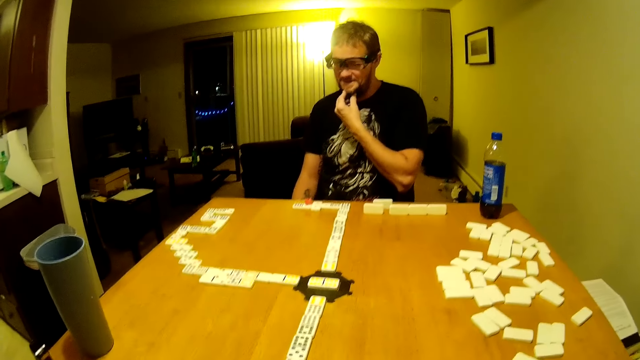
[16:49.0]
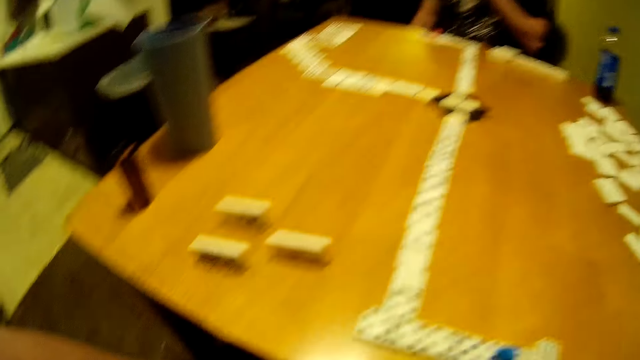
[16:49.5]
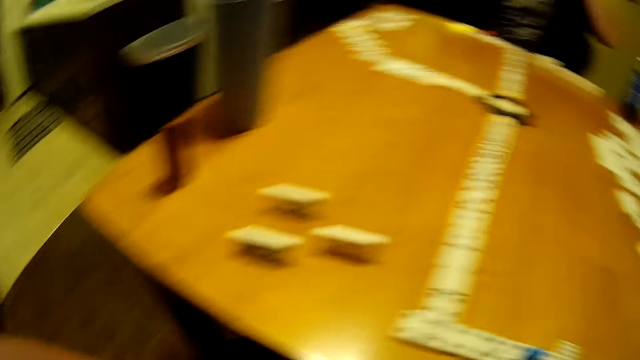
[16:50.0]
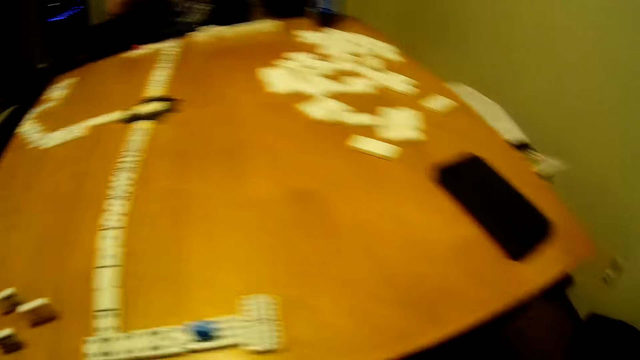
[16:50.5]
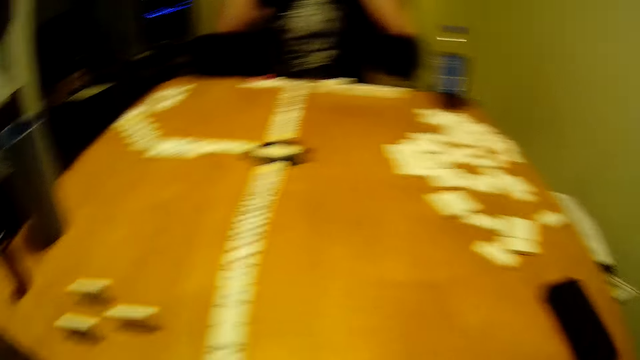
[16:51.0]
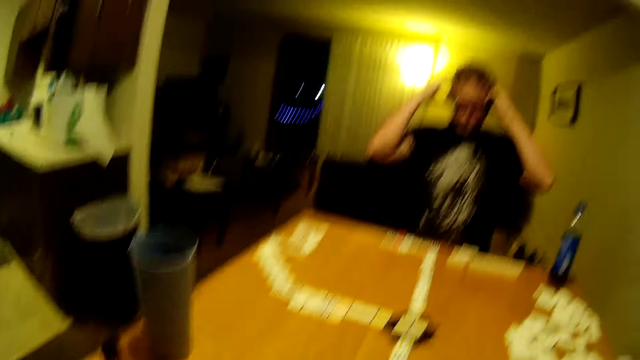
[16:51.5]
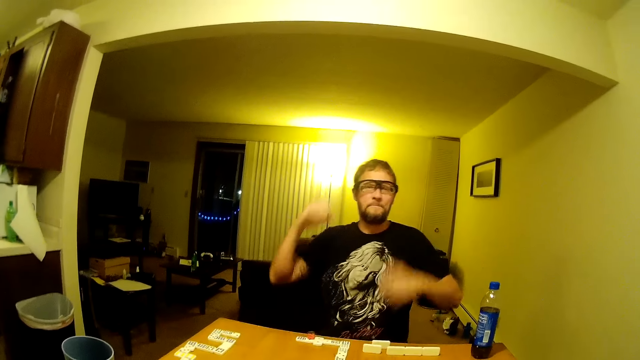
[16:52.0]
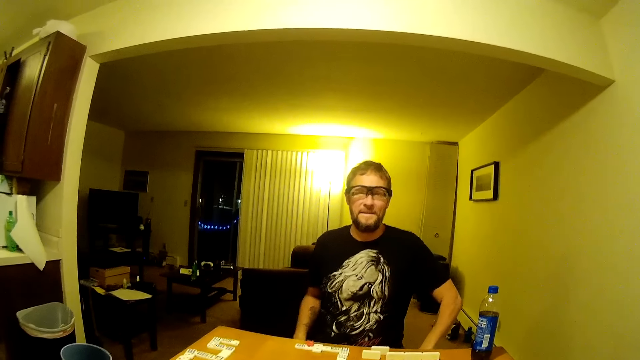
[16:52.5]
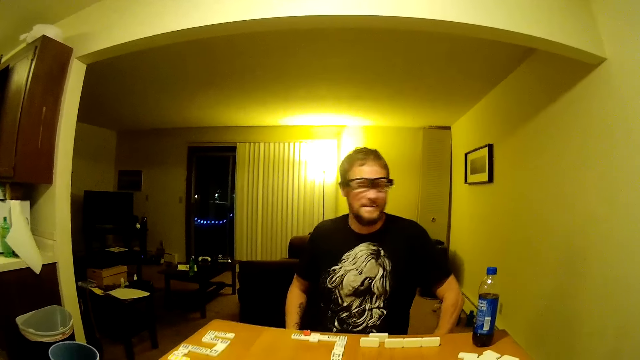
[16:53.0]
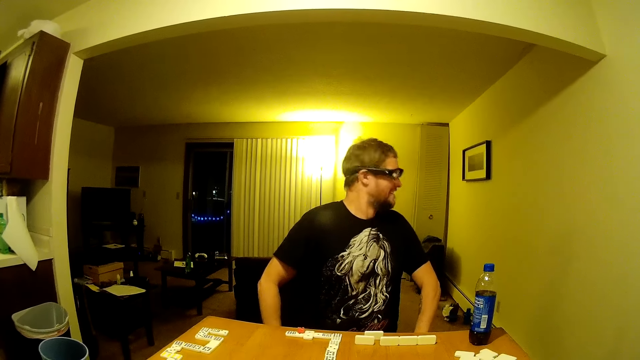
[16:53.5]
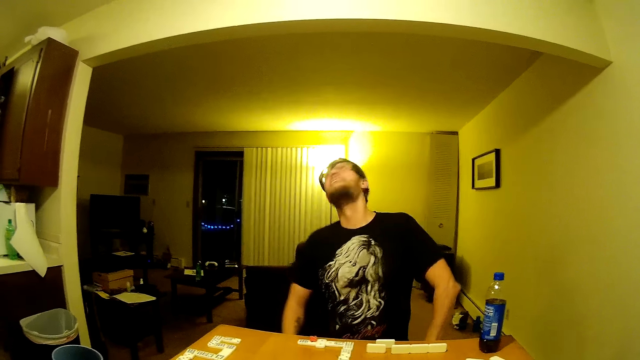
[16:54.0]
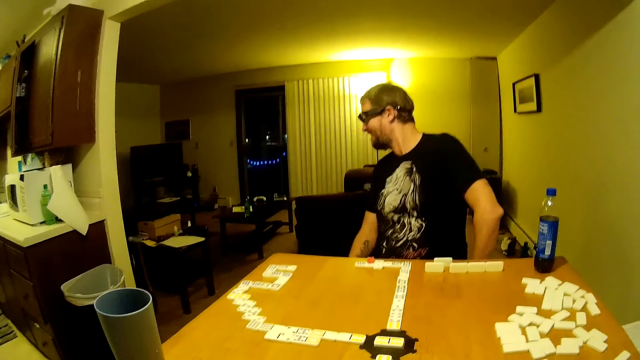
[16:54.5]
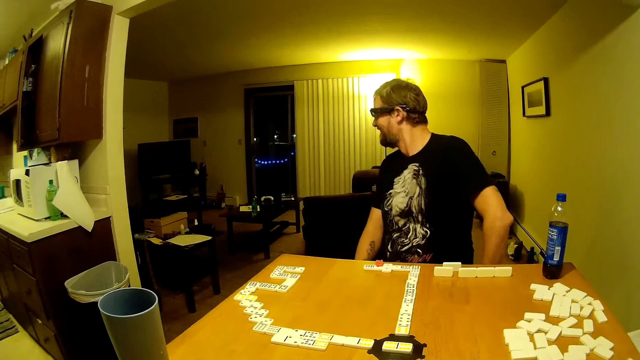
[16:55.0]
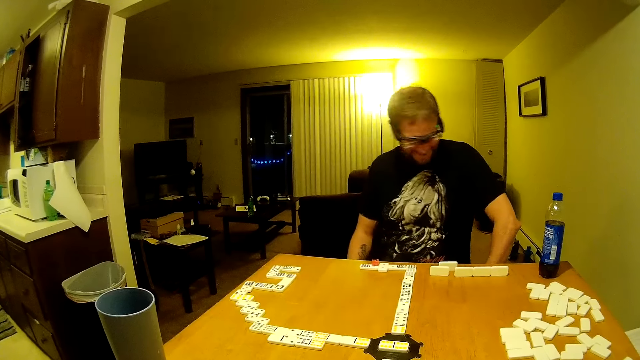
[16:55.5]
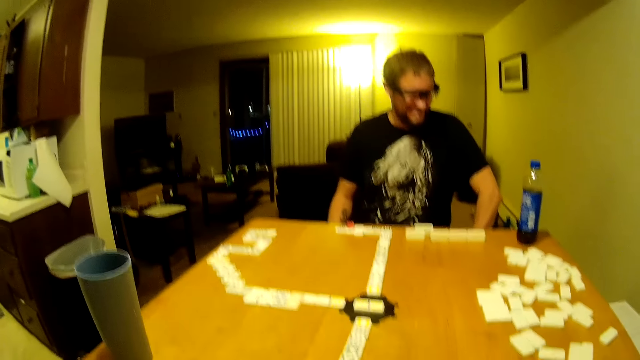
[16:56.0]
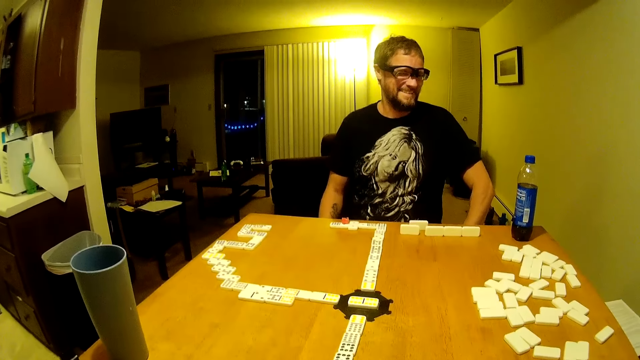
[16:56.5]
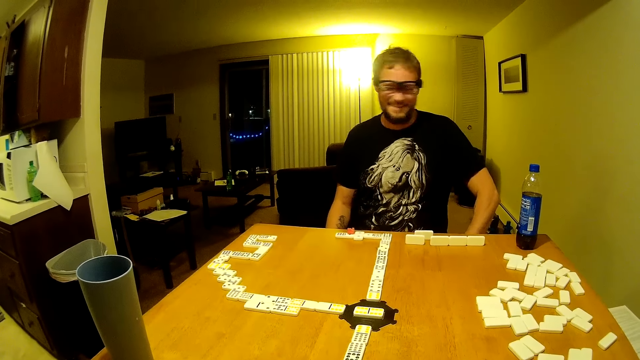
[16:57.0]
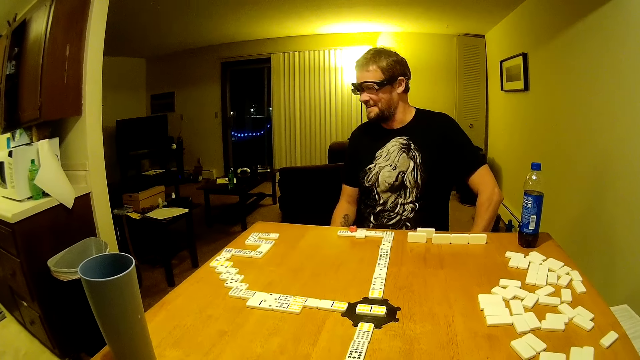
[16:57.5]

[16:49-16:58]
A man stretches his neck muscles. The man looks at the wall. The camera wearer swings the neck.

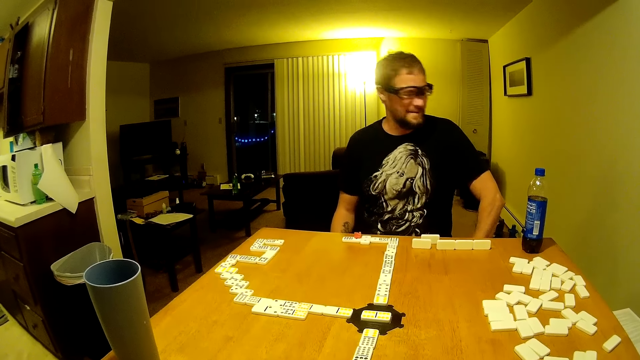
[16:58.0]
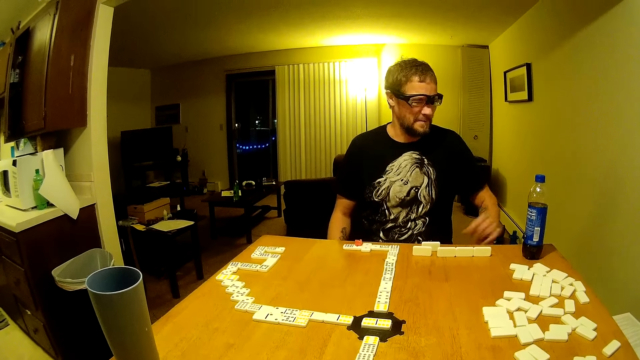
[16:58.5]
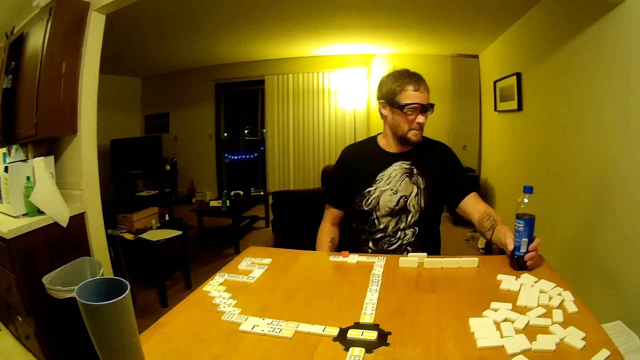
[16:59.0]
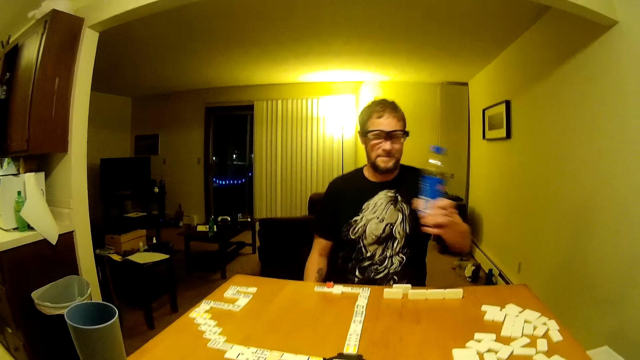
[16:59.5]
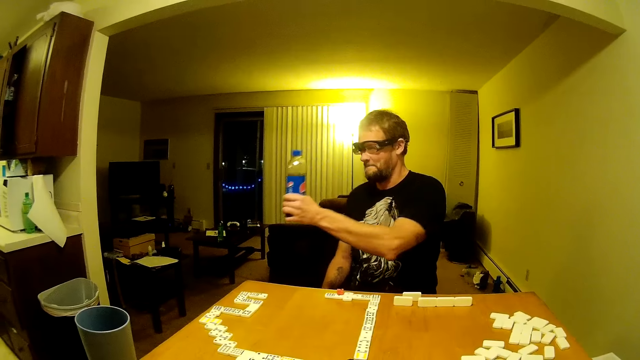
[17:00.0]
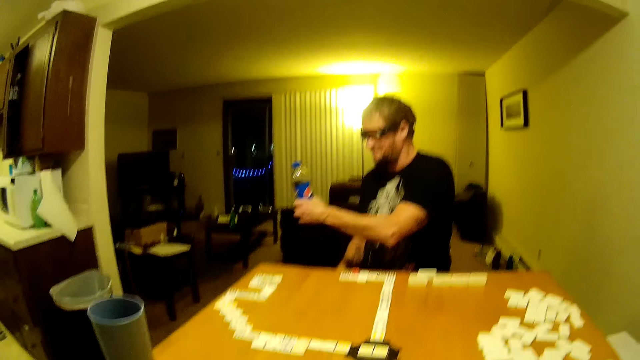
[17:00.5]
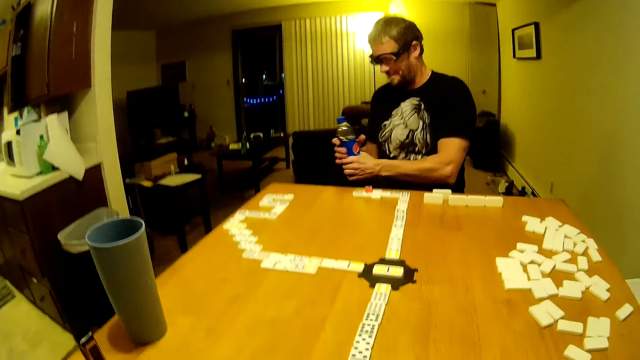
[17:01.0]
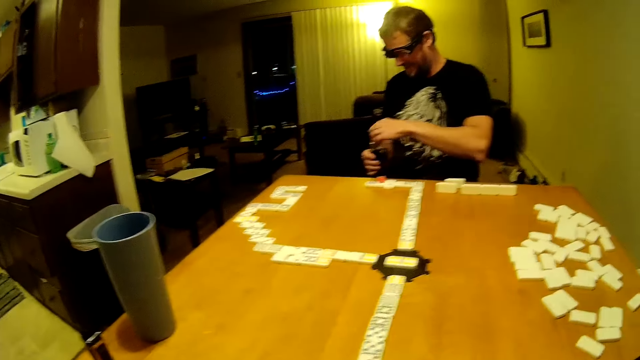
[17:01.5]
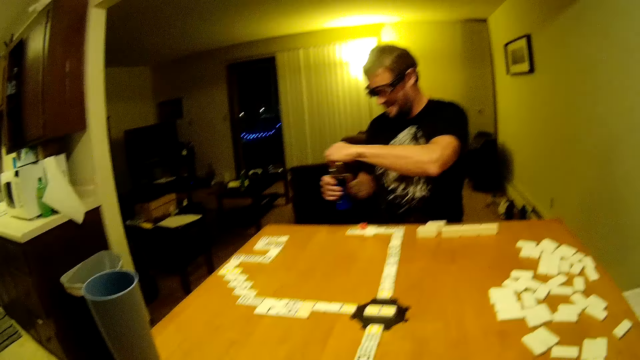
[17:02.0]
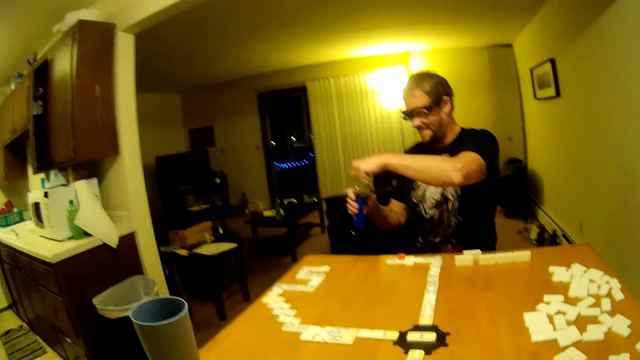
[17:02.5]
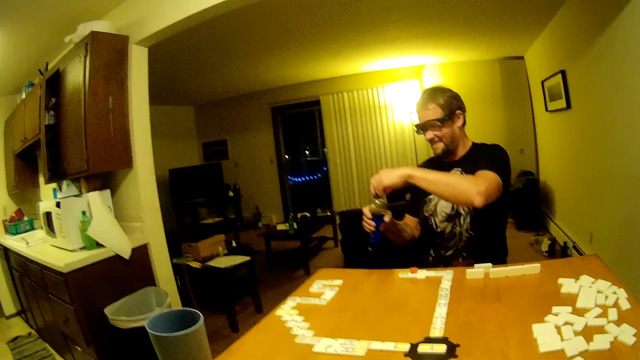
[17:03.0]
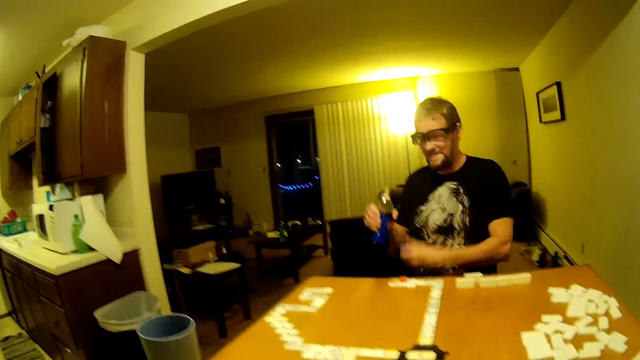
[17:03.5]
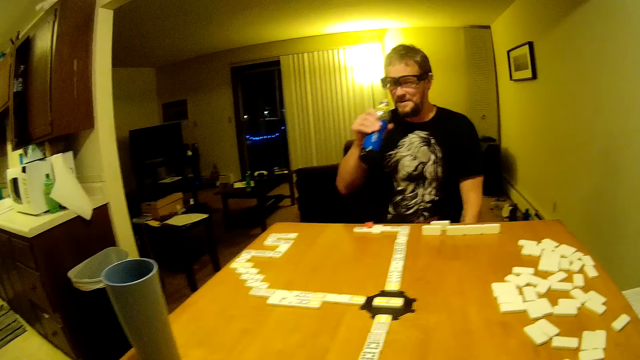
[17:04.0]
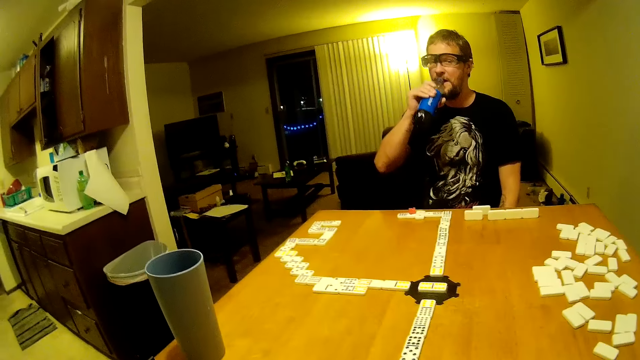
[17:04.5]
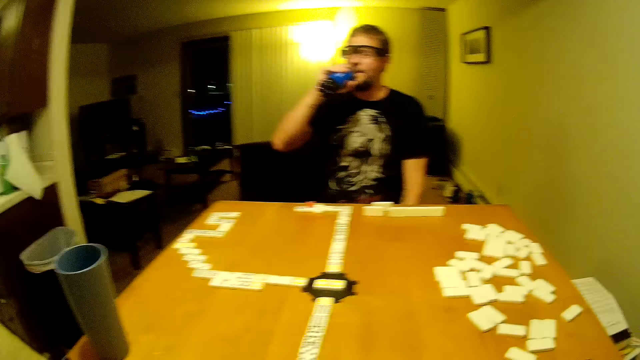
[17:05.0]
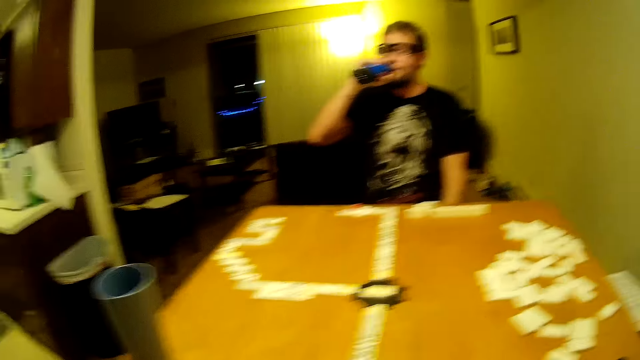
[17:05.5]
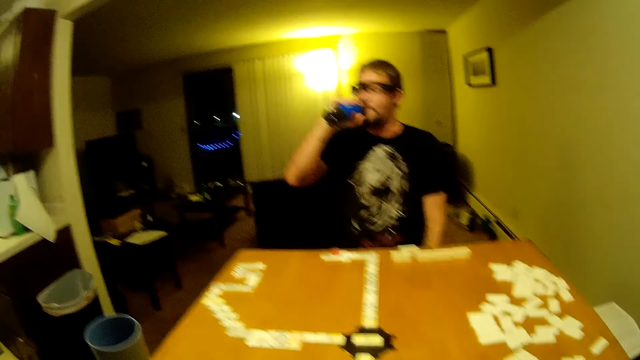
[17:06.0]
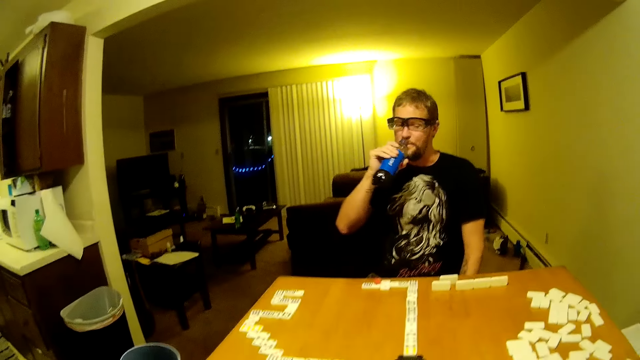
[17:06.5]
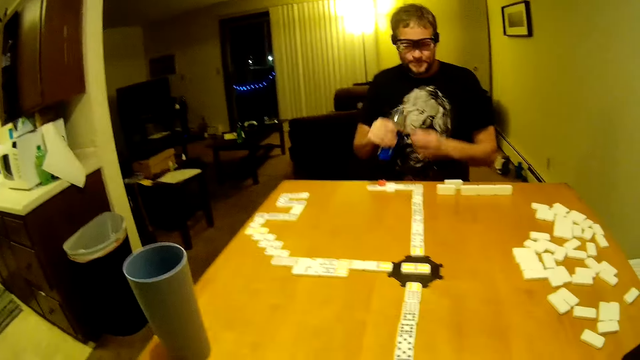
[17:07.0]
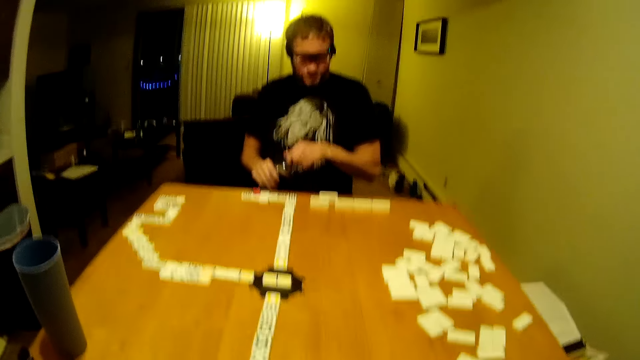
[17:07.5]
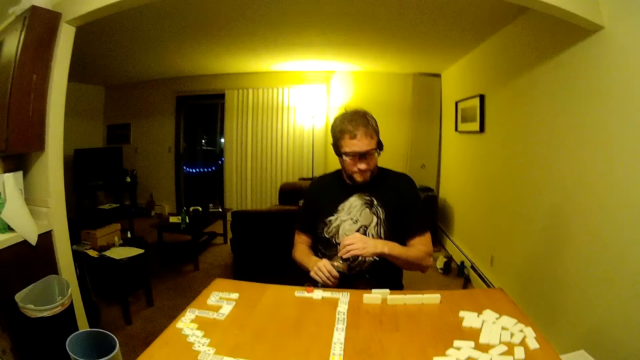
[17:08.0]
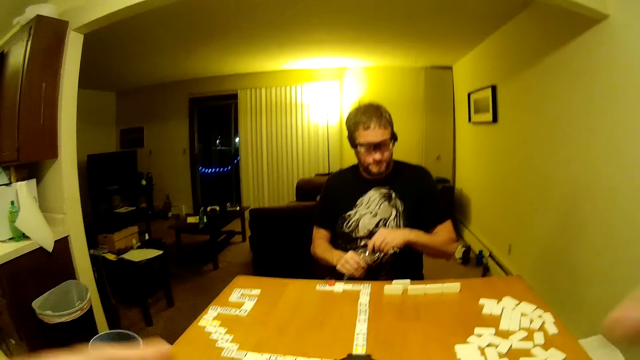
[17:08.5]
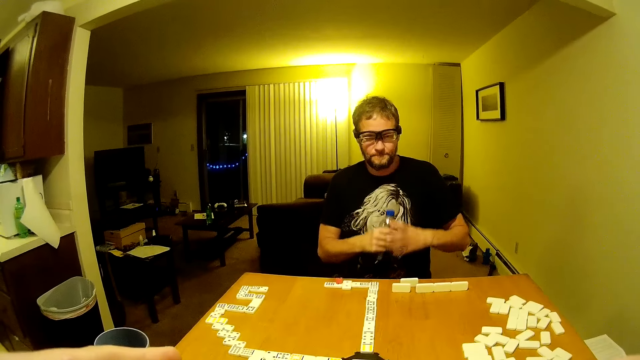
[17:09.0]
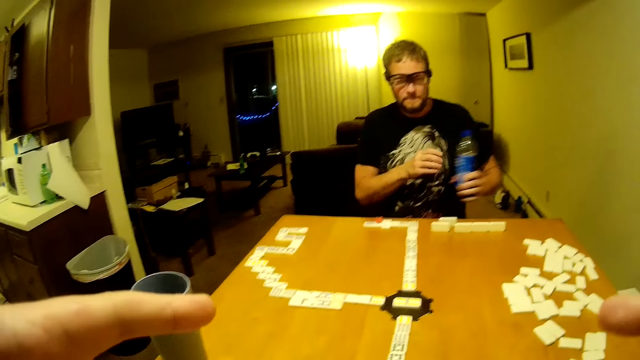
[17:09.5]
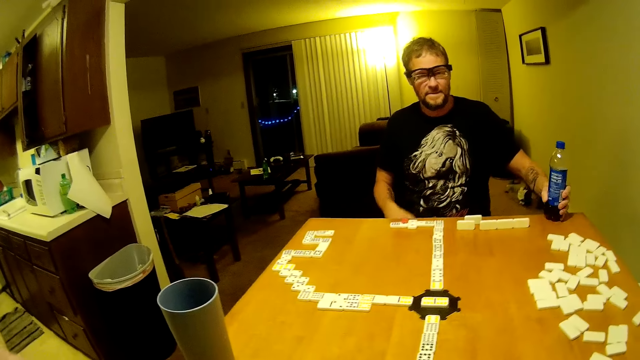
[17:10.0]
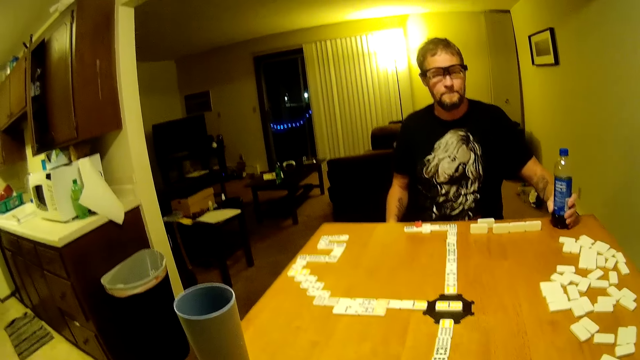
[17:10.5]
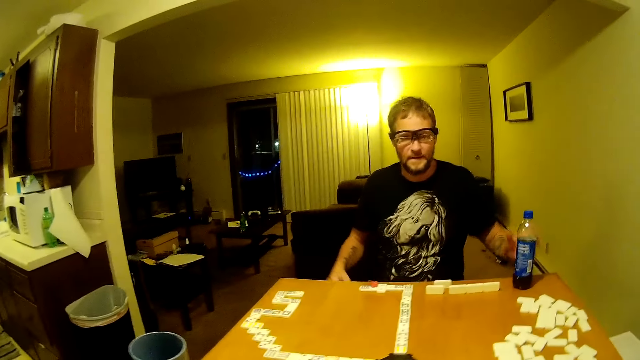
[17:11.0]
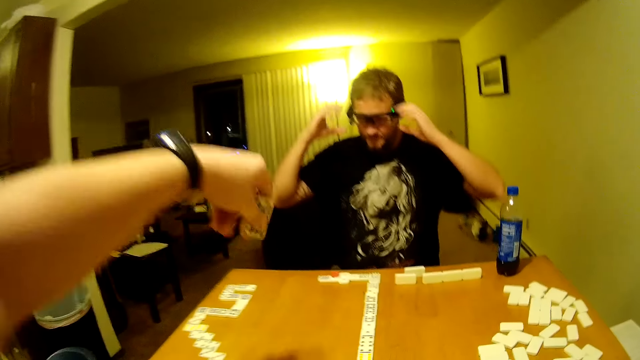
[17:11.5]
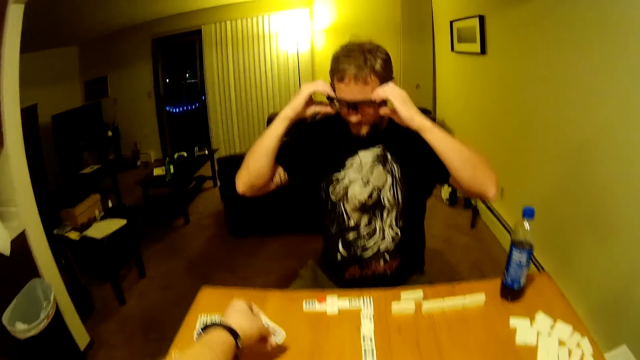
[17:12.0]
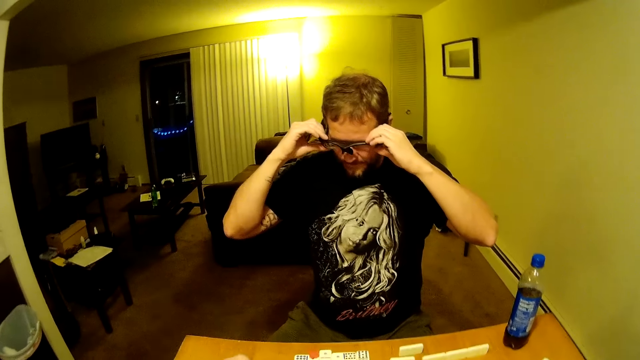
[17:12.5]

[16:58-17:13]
A man picks up a soda bottle from the table. The man looks at the soda bottle, passes the soda bottle to the other hand and opens the soda bottle. The camera wearer looks around. They speak to the man. The man drinks soda. The man closes the soda bottle. The camera wearer moves their hand. The man passes the soda bottle to the other hand and puts the soda bottle on the table. The camera wearer holds a domino piece. The man holds glasses. The camera wearer puts the domino piece on the table.
